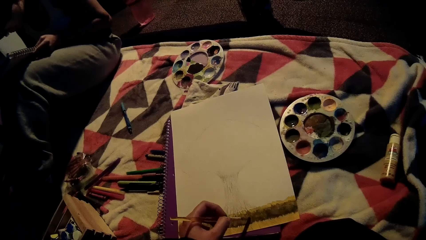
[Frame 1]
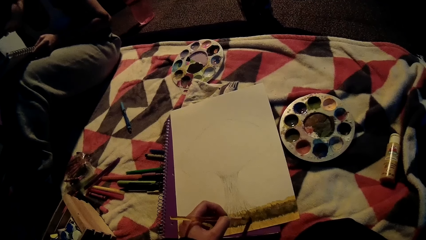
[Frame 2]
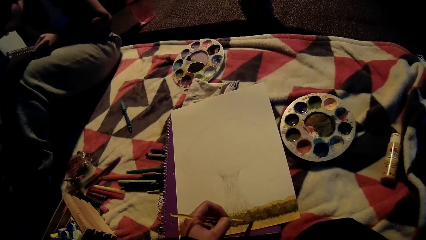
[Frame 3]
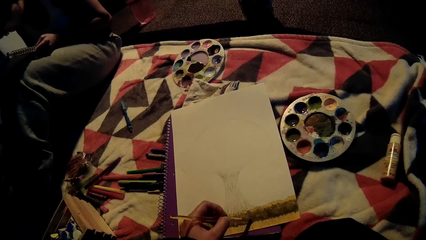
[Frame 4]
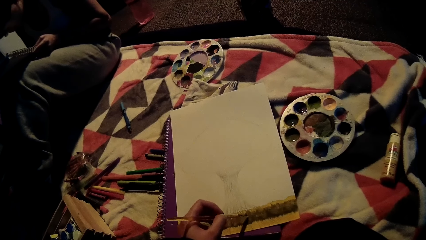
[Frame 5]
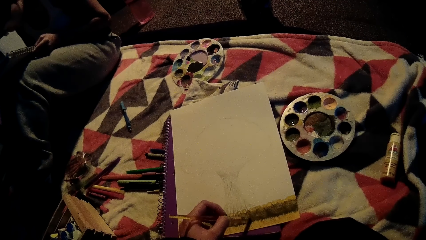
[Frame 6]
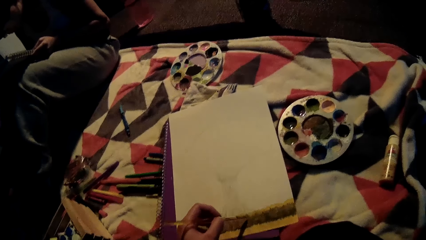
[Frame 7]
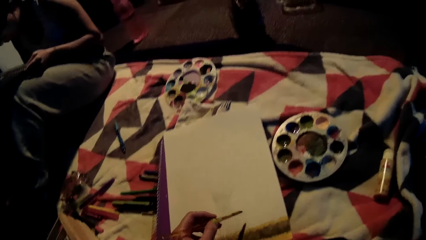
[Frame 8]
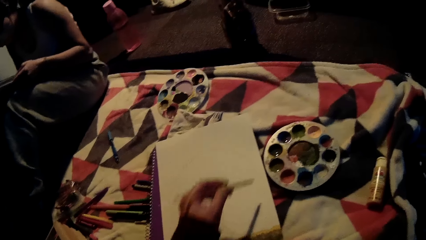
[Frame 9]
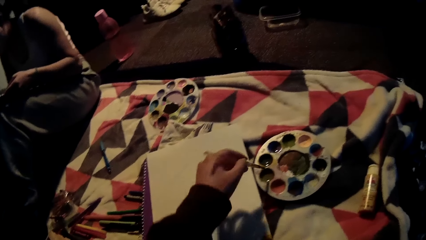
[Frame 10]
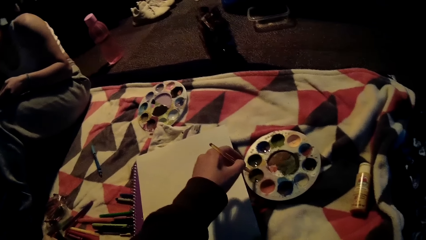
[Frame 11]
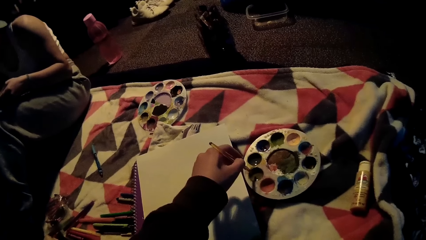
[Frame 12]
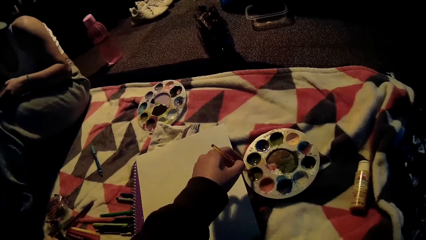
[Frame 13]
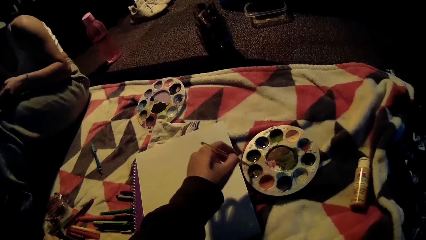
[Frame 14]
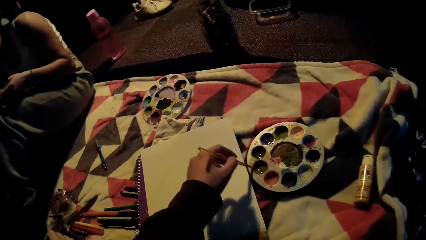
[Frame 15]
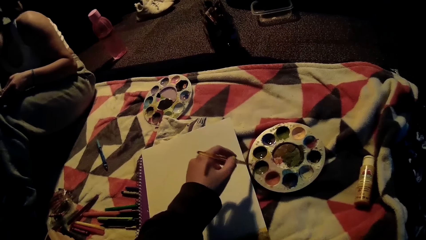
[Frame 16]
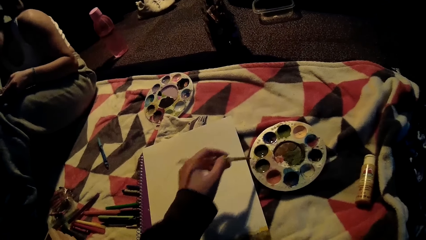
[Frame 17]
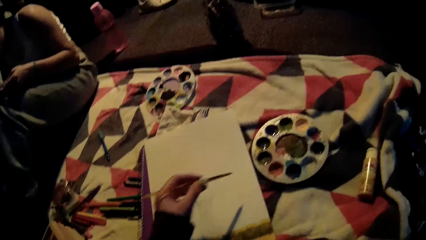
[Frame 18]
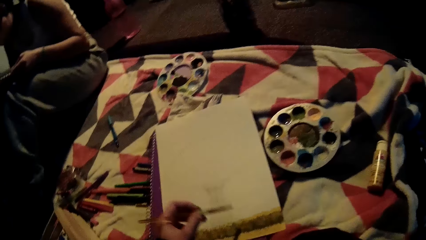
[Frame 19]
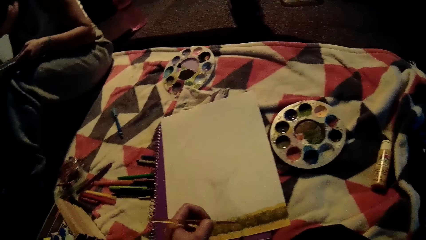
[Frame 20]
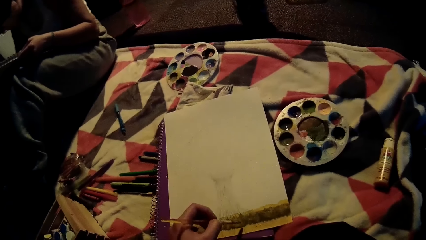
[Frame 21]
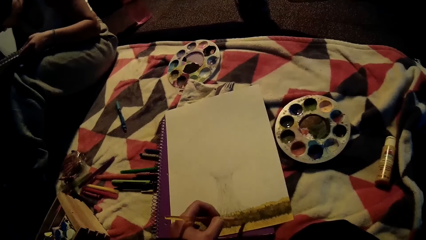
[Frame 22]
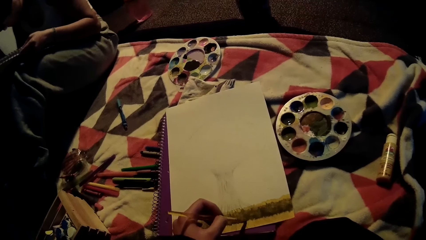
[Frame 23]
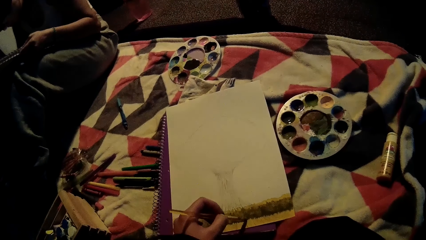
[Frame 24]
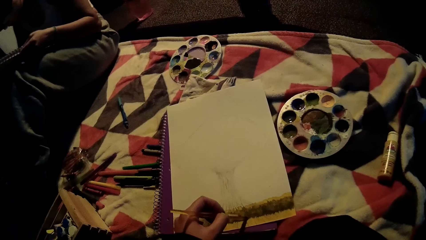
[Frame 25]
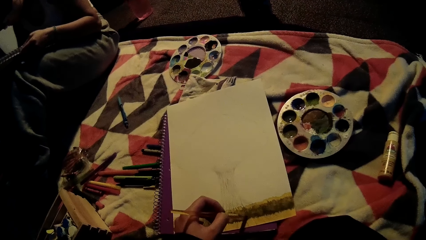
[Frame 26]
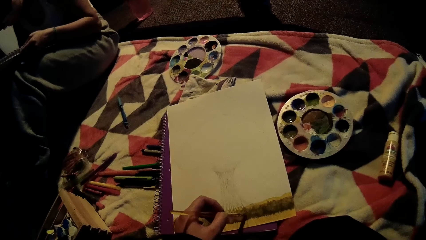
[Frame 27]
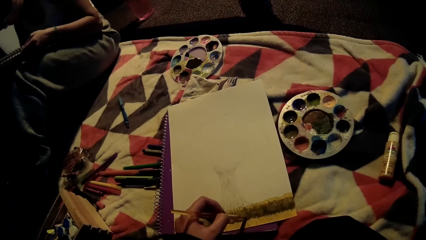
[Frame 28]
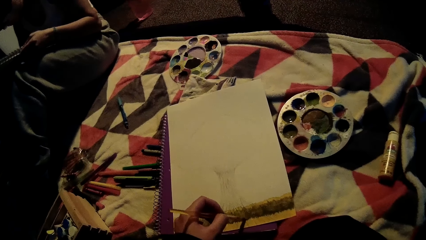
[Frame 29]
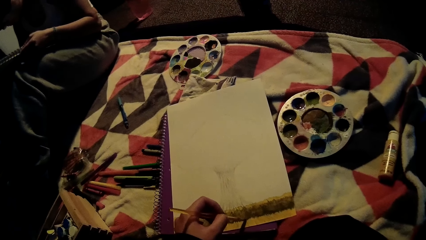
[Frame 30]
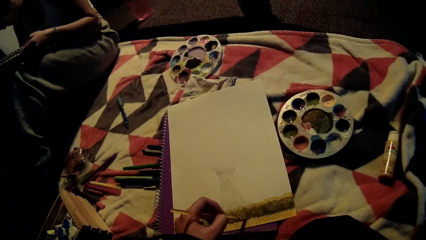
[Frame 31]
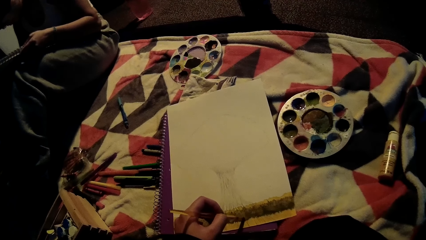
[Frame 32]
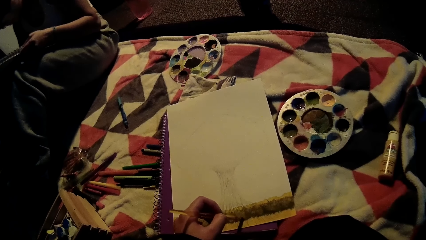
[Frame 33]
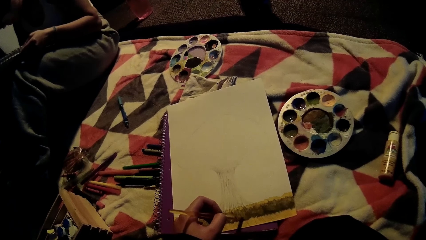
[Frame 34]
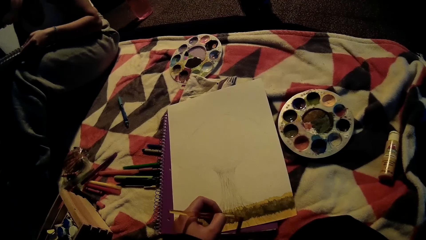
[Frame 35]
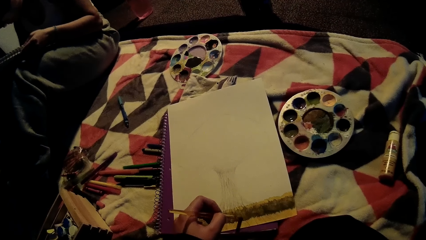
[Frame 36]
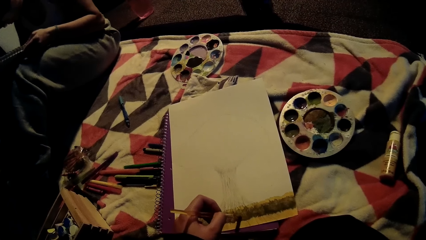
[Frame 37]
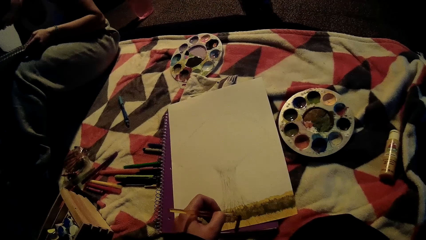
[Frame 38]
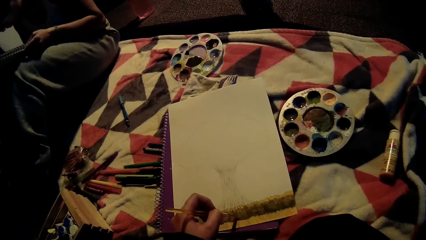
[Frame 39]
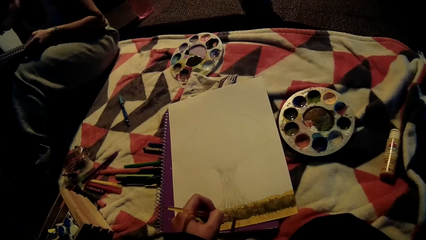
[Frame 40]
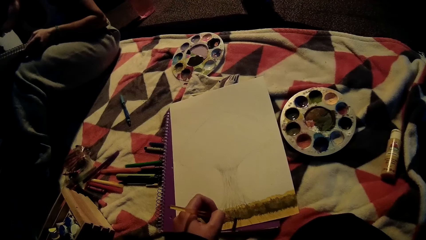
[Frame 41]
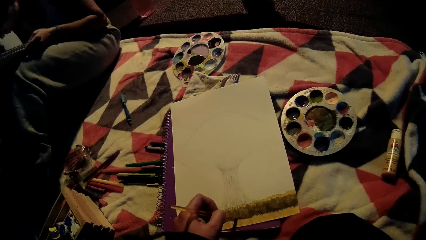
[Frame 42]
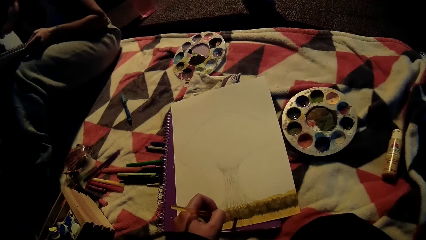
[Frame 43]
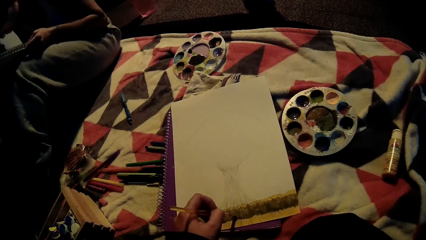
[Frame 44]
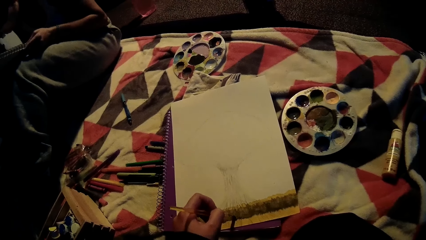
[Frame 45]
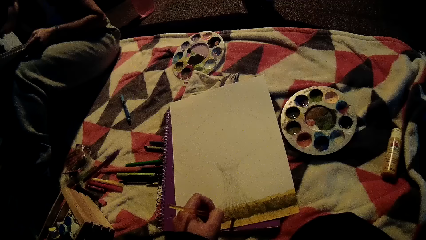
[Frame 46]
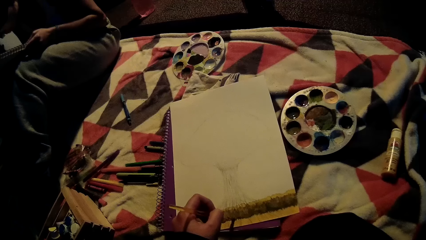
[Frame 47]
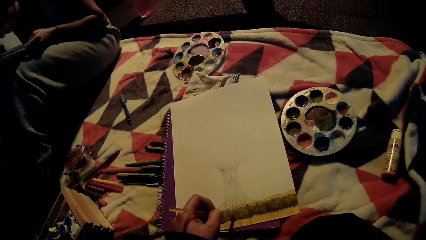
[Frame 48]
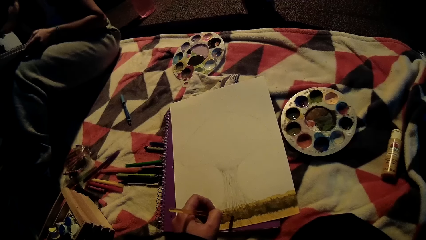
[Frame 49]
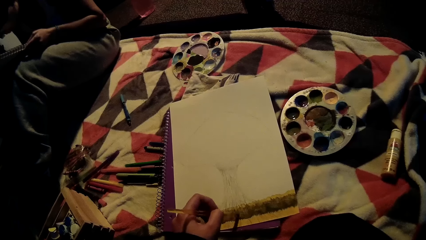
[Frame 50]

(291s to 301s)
The camera wearer scoops the paint from the tray with the brush. They paint on the drawing book with the brush.

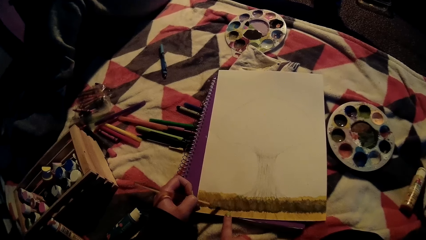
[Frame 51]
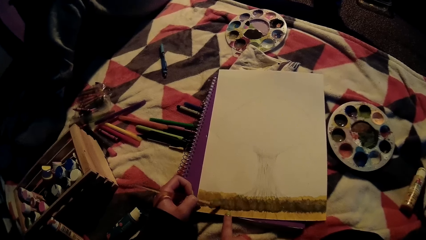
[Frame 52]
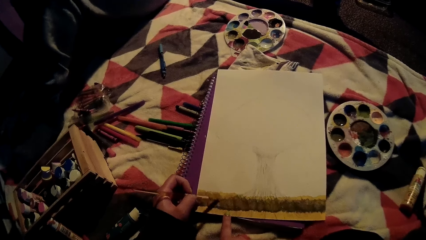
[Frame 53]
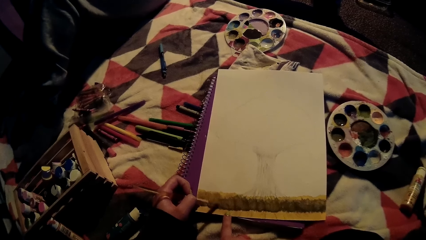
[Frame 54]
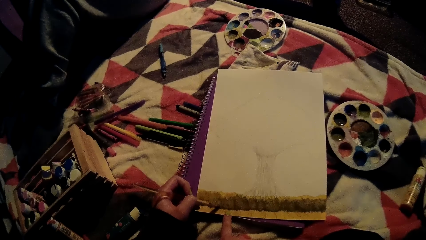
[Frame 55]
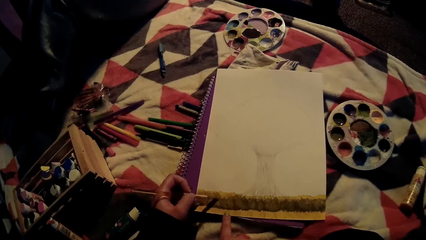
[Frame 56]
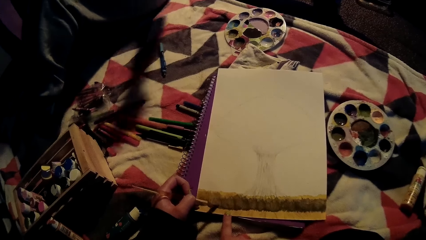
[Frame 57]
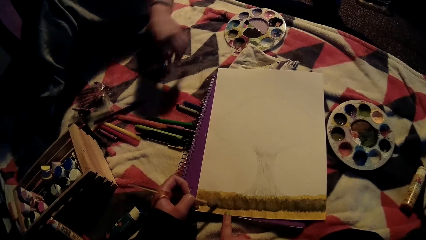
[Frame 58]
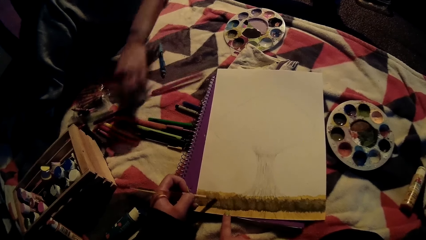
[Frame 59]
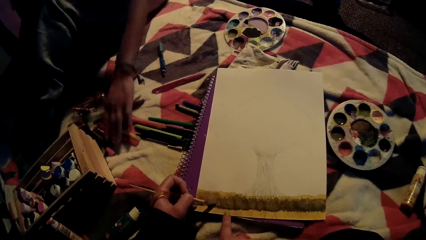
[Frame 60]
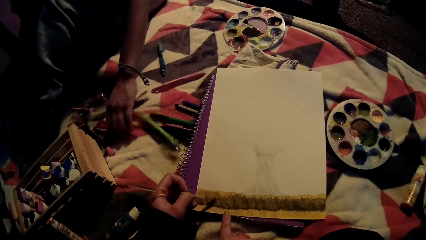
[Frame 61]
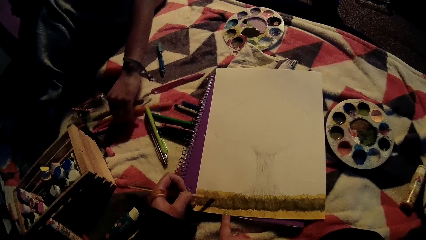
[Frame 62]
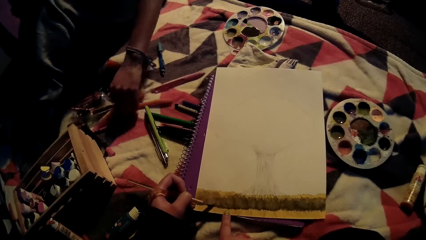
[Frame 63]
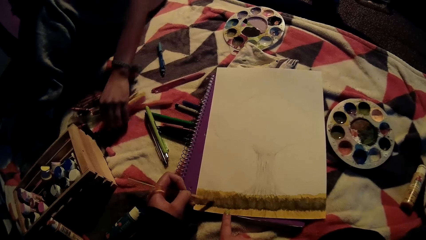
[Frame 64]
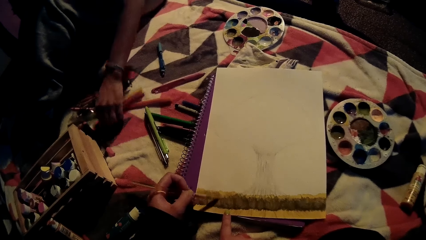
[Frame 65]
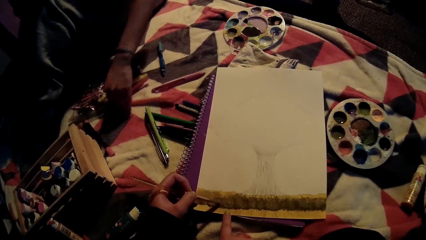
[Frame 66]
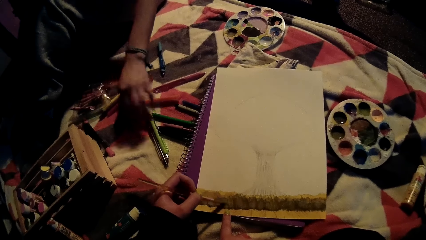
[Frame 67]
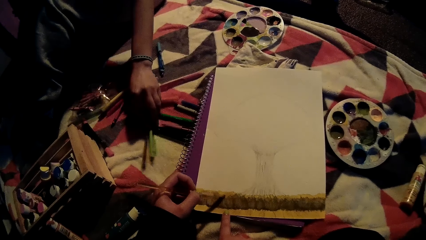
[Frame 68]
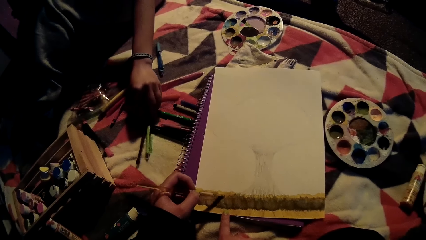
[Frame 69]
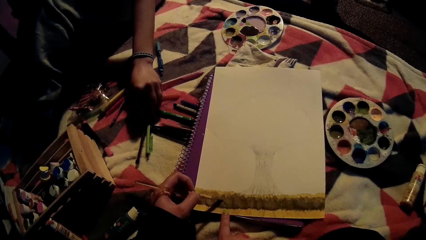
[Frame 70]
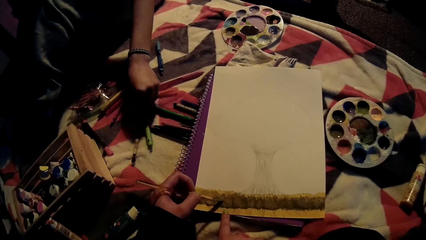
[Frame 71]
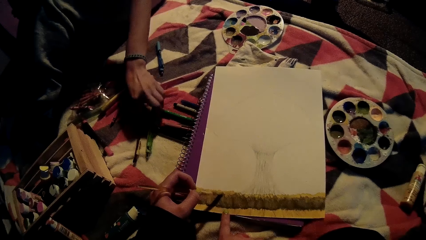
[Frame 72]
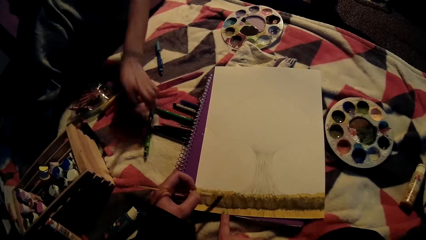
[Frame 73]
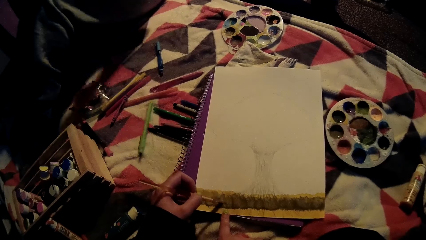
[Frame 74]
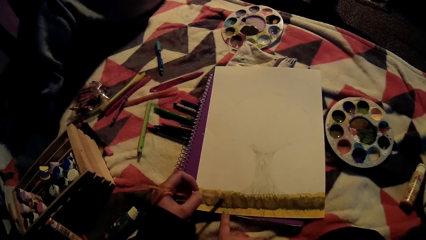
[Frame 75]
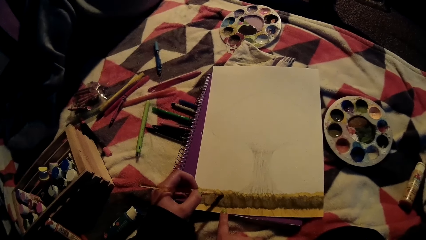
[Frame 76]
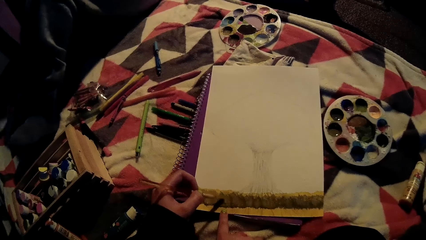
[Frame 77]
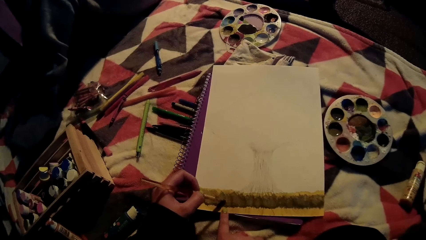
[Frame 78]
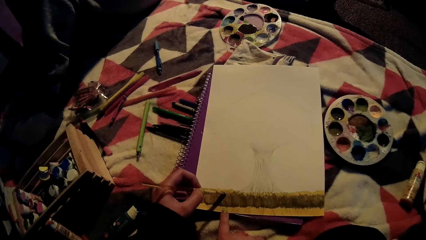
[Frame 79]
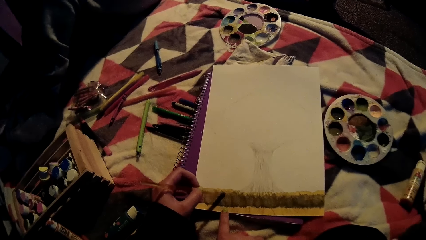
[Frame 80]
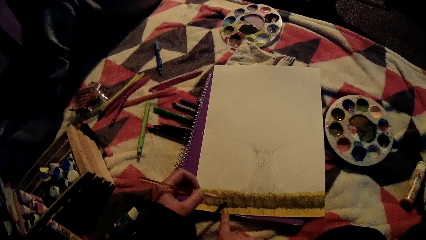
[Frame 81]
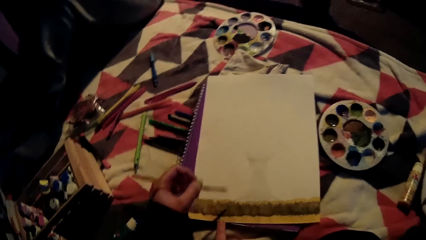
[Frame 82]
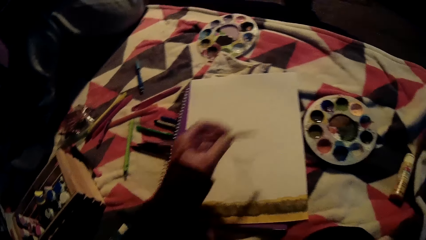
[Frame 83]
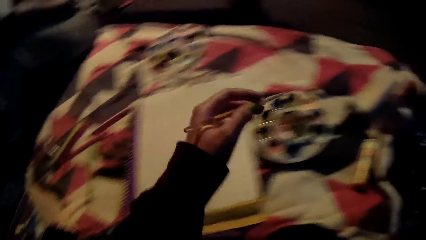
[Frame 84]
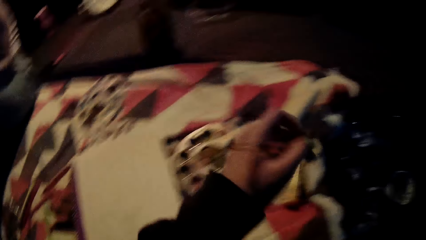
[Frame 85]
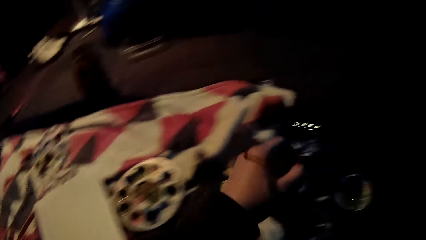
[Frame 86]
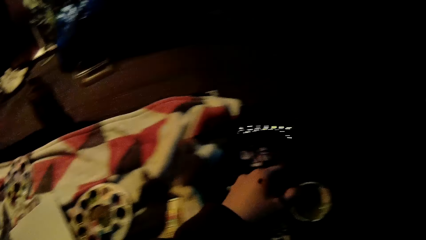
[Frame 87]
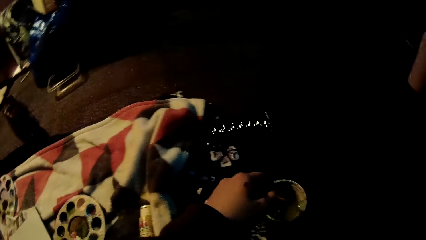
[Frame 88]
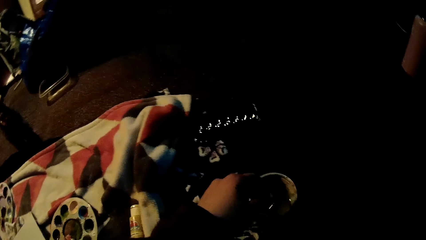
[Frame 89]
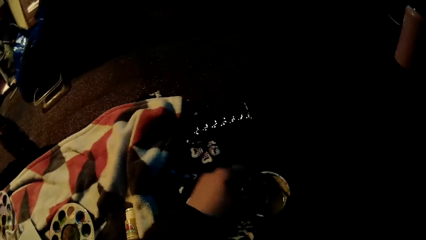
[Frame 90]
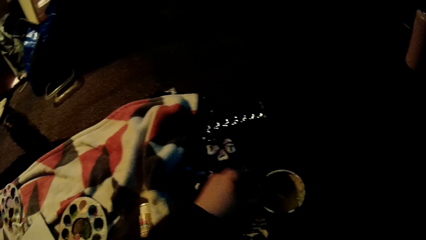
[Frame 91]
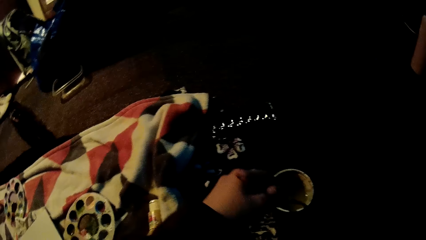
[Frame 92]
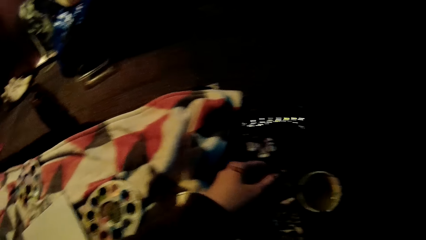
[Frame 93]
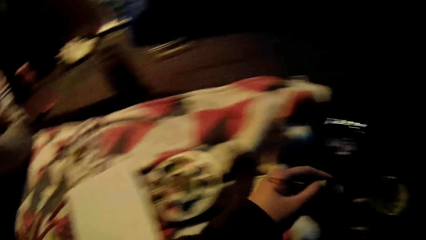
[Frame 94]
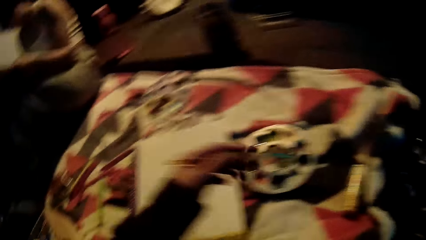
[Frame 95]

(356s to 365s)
A woman drops a pen with her left hand. She sorts through the pens. She picks a pen with her left hand. The camera wearer scoops the paint with the brush.
